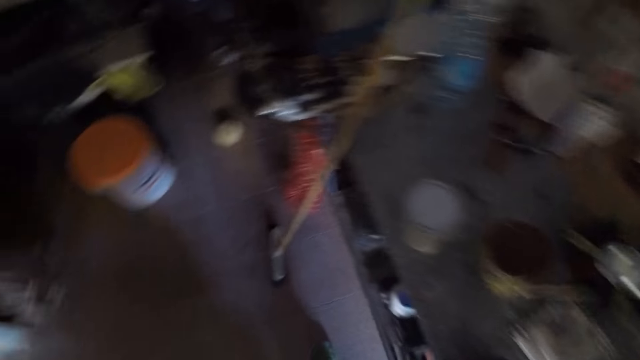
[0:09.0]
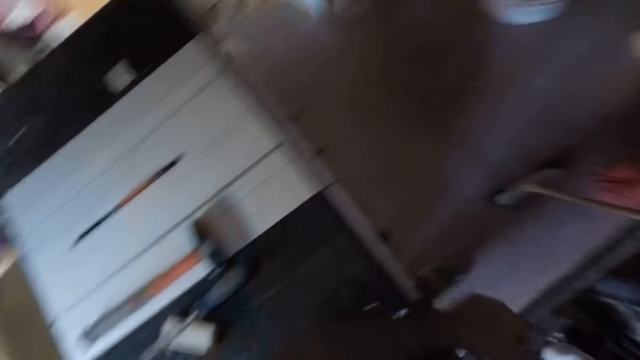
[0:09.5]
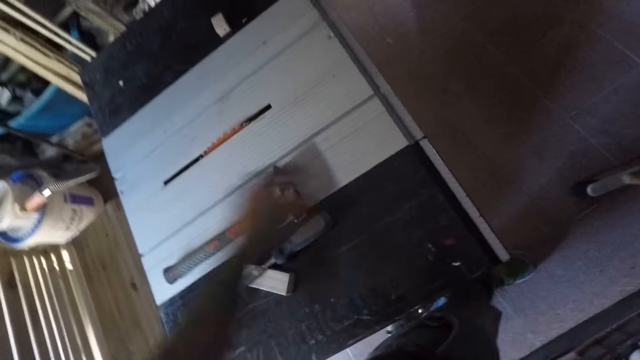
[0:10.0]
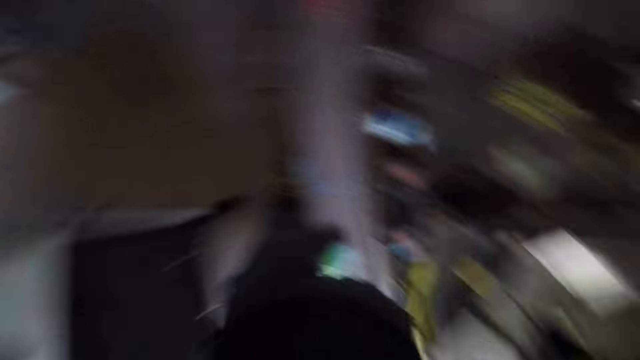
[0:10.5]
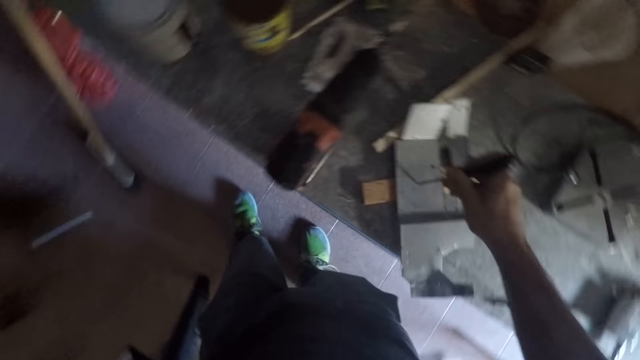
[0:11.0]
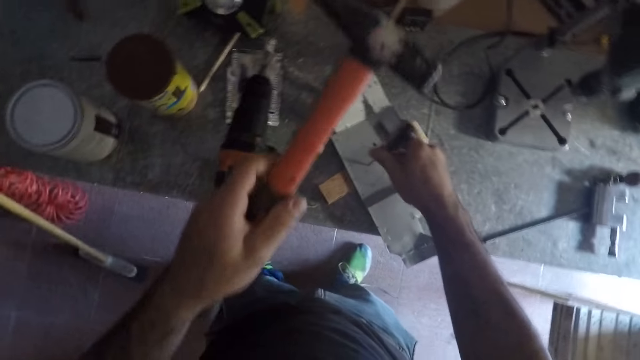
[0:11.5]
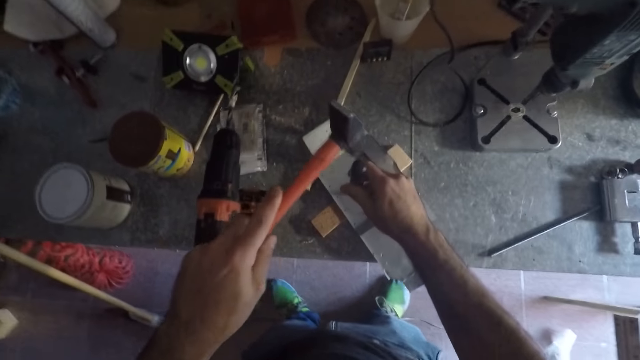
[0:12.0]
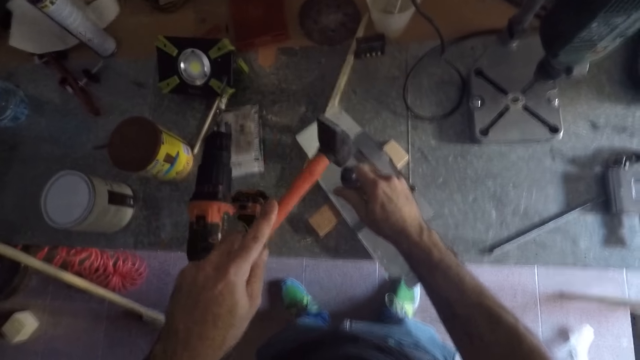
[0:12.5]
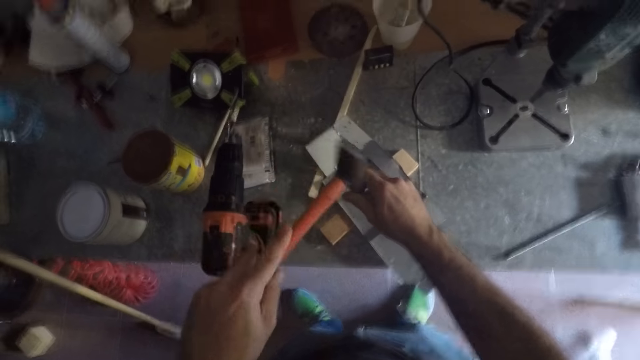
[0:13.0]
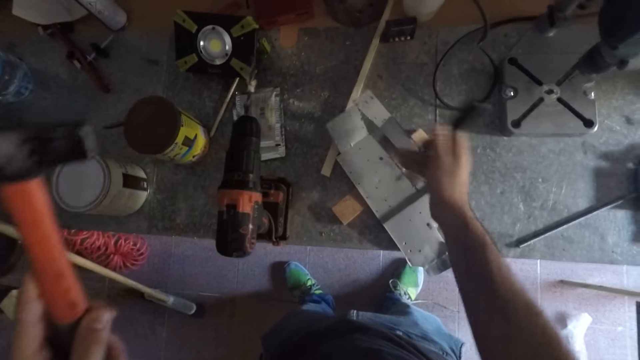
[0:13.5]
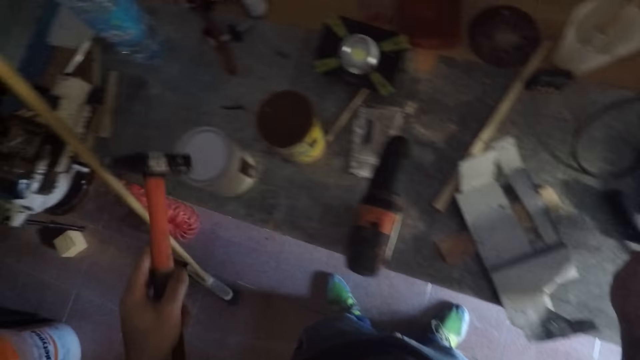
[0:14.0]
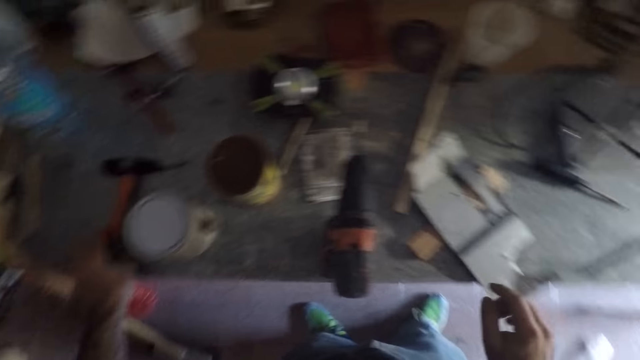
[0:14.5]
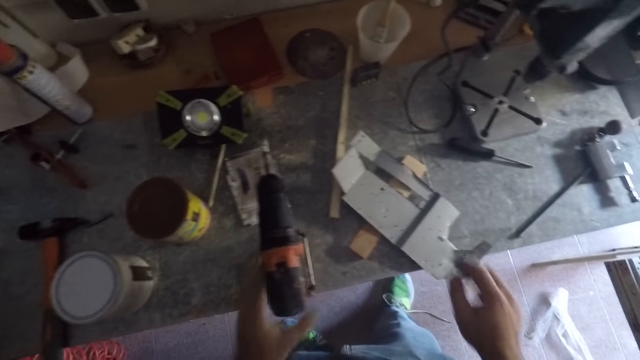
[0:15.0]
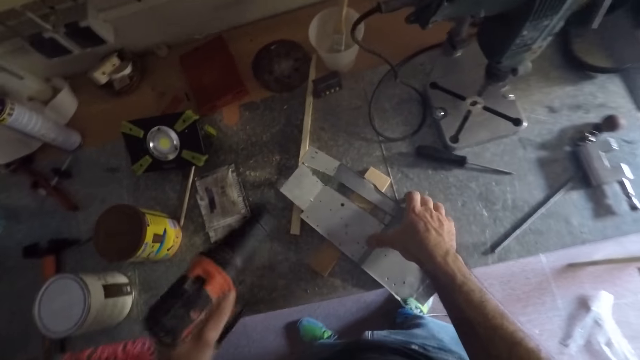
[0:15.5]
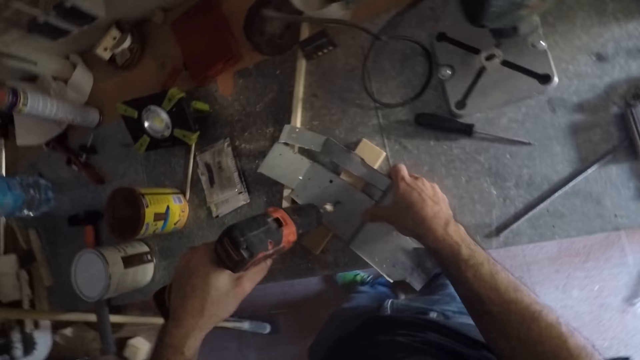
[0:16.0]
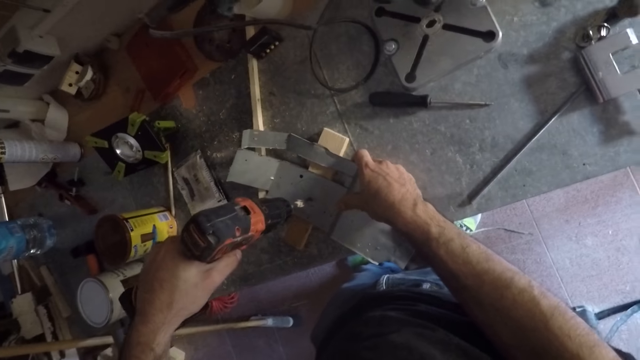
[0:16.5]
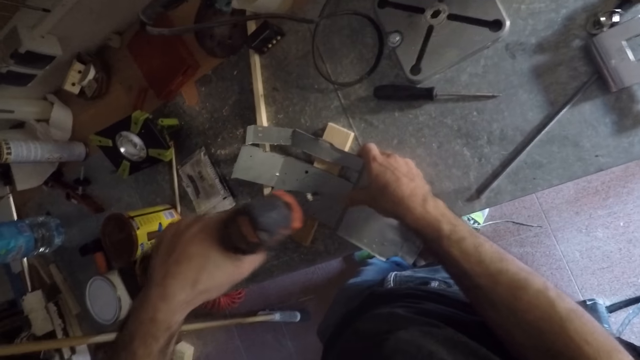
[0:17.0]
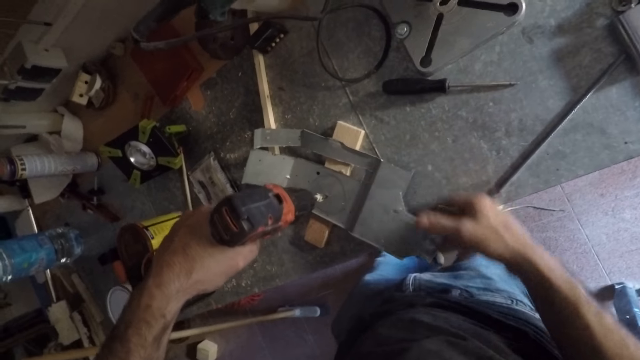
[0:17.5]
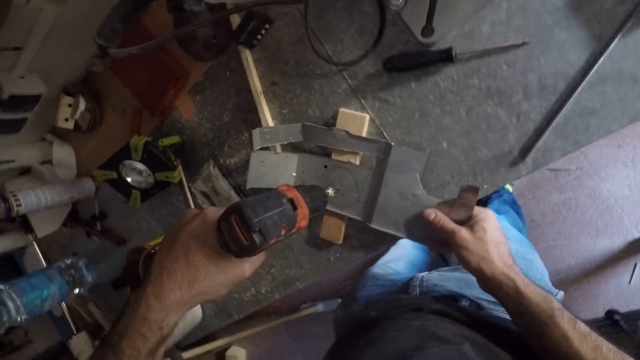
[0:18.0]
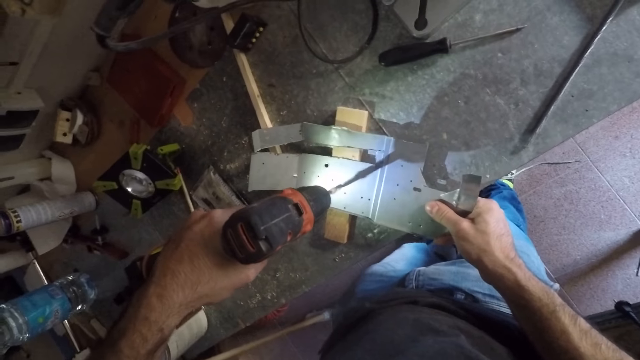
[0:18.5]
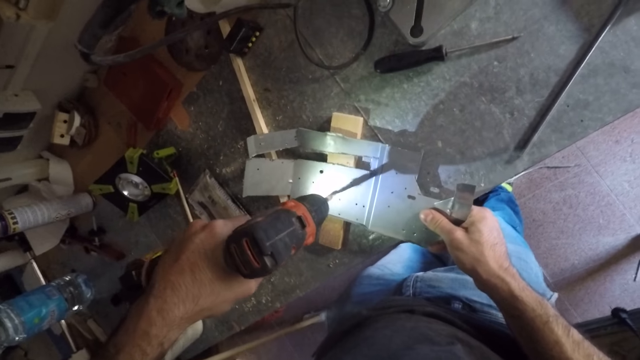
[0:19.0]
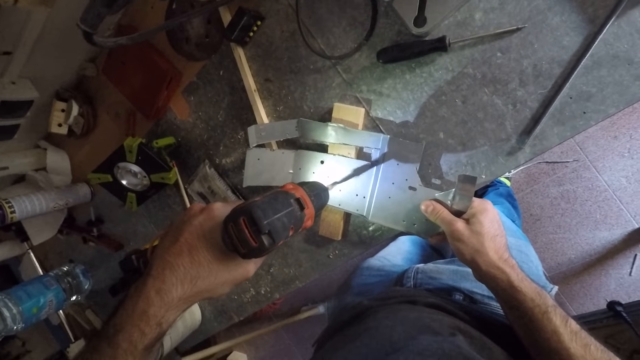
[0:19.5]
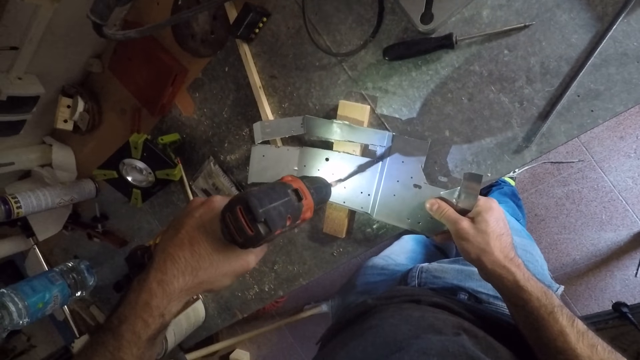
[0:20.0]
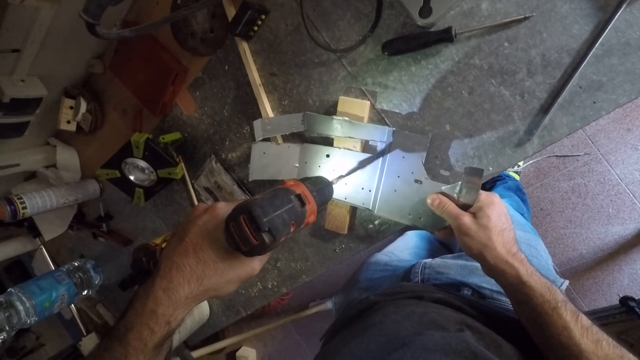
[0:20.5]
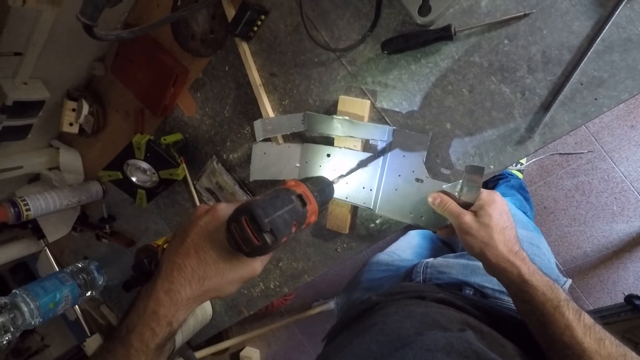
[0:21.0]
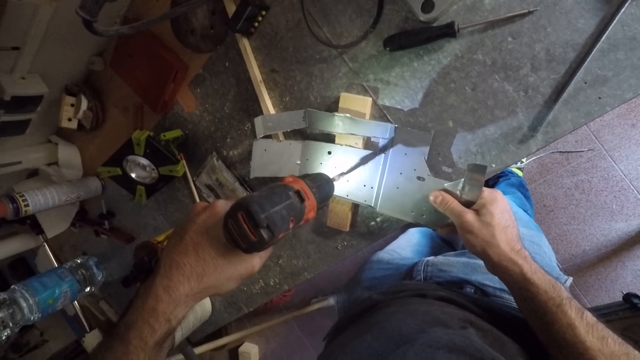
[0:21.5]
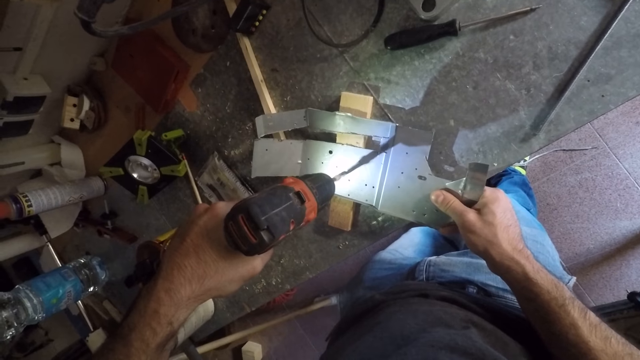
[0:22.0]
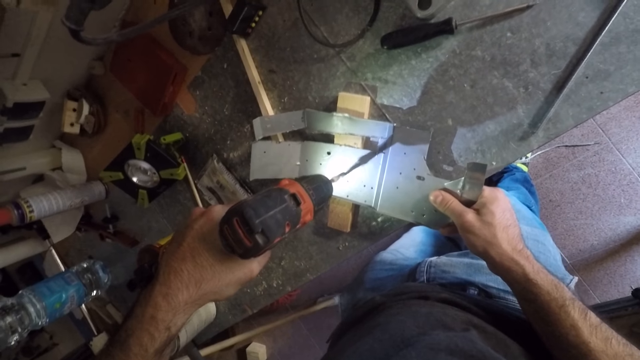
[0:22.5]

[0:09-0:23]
The camera wearer picks up a hammer from a table behind him with his left hand. He knocks the screwdriver with the hammer on the metal. He drops the screwdriver on the work table and drops the hammer on the work table. He holds the metal sheet with his right hand, picks up a hand drill with his left hand, and places the hand drill on the metal sheet. He drills a hole on the metal sheet with the hand drill.

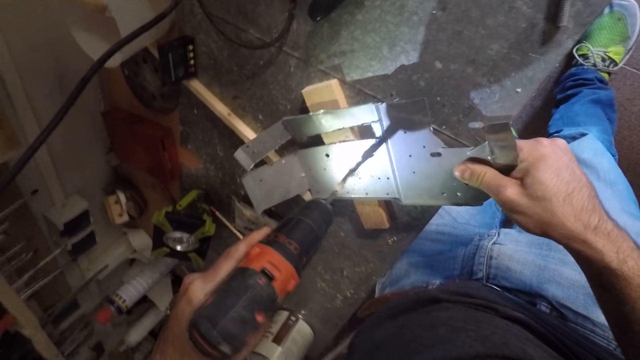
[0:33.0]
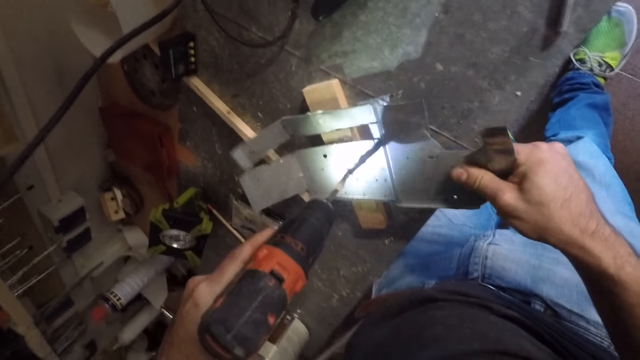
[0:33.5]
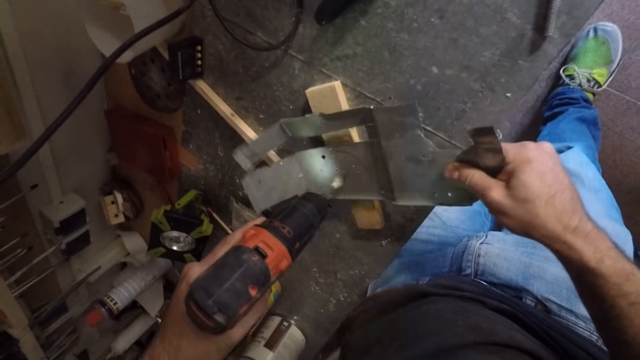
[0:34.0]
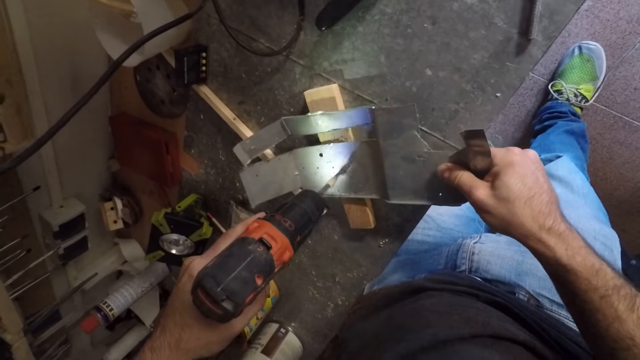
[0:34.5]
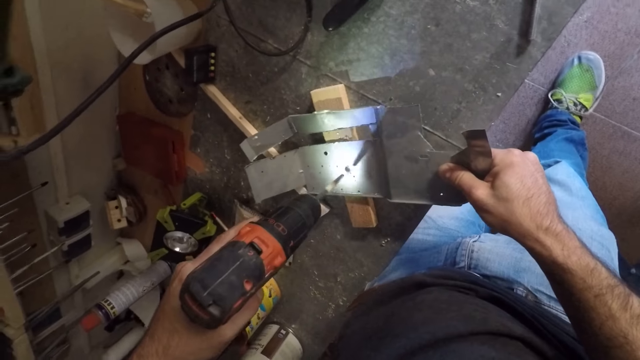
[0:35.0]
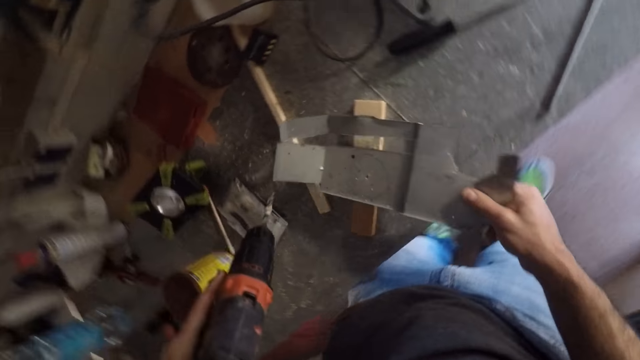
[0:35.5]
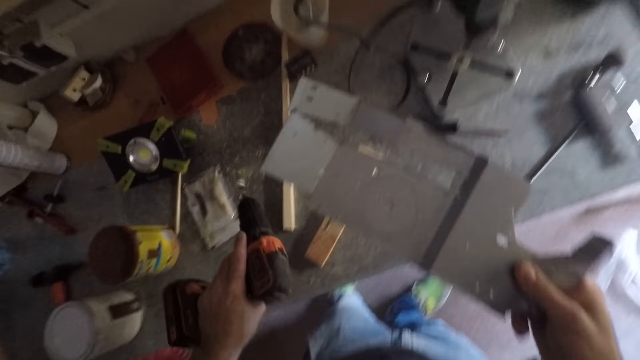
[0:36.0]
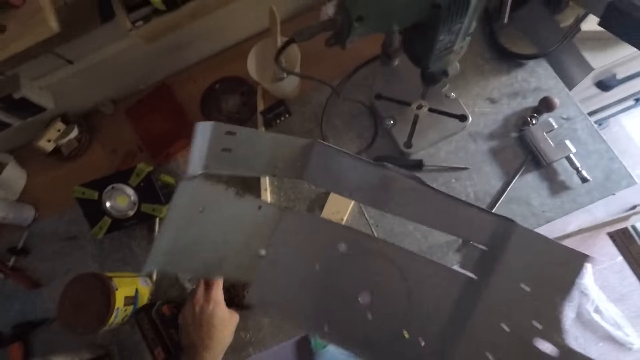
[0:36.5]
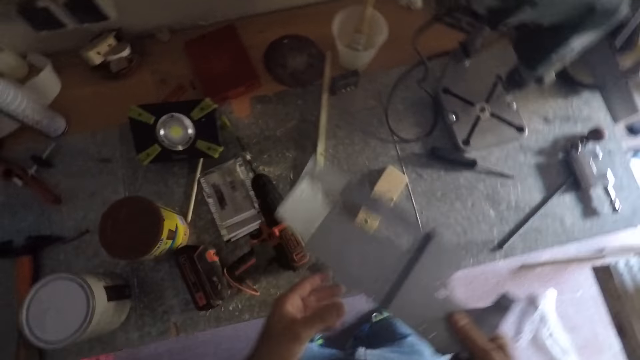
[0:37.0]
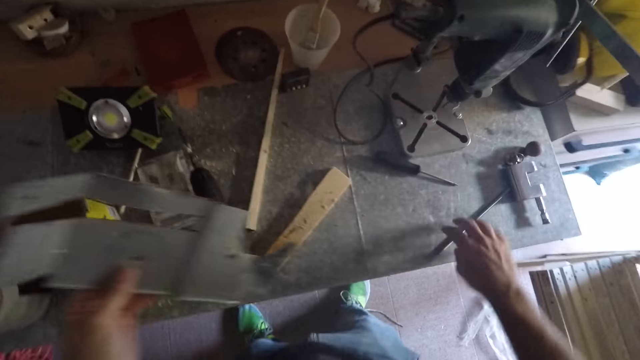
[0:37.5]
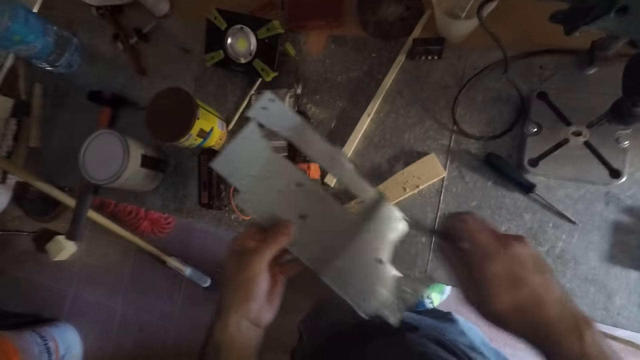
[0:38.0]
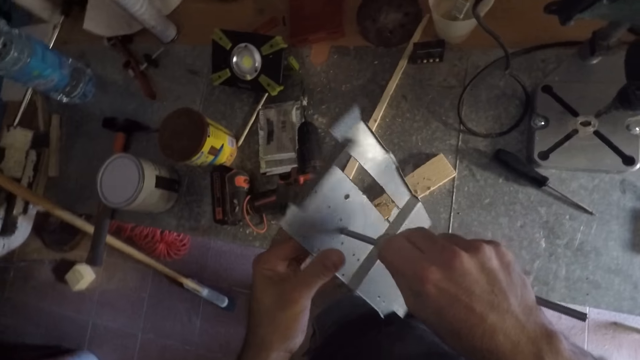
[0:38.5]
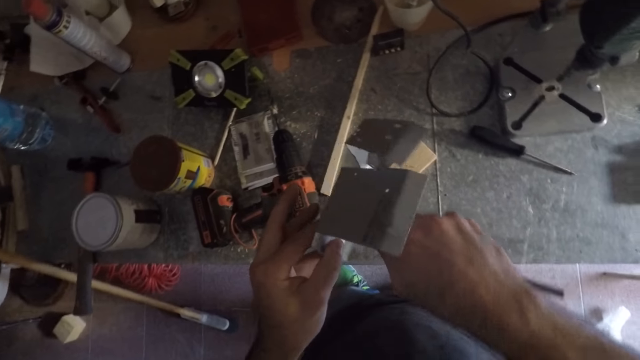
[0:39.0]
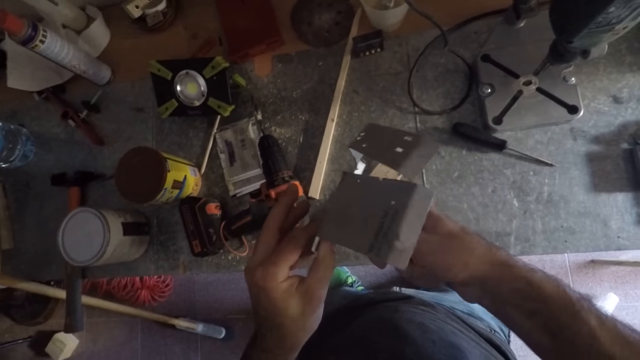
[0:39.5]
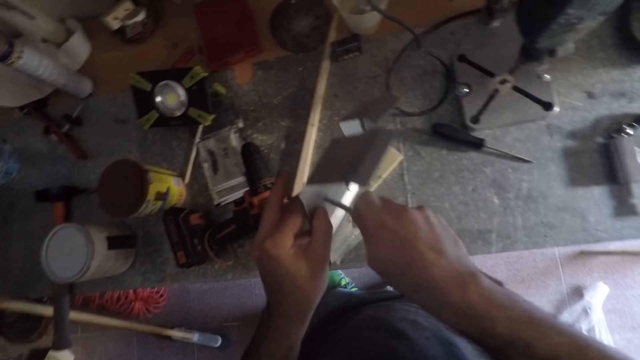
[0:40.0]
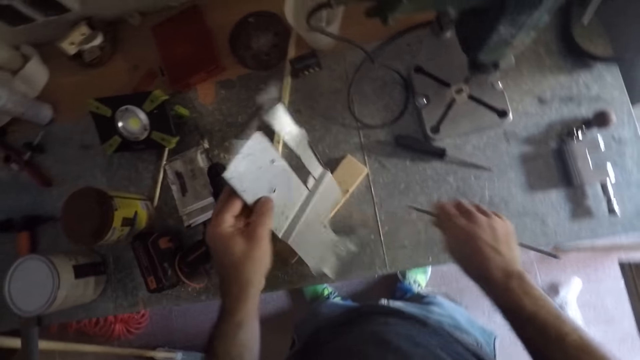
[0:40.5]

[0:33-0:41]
The camera wearer removes the hand drill from the metal sheet. He raises the metal sheet towards his mouth with his right hand. He blows the metal sheet. He drops the hand drill on the work table. He passes the metal sheet from his right hand to his left hand. He picks up a metal rod from the work table. He puts the metal rod in the hole drilled on the metal sheet.
